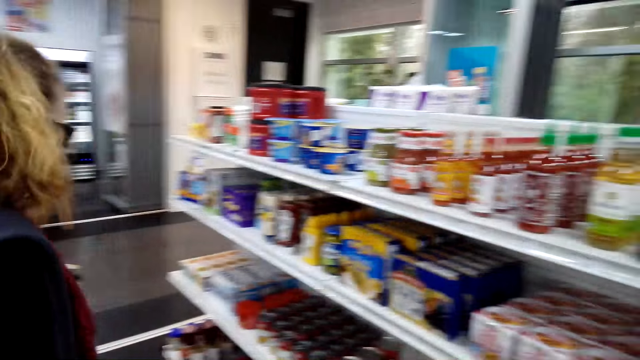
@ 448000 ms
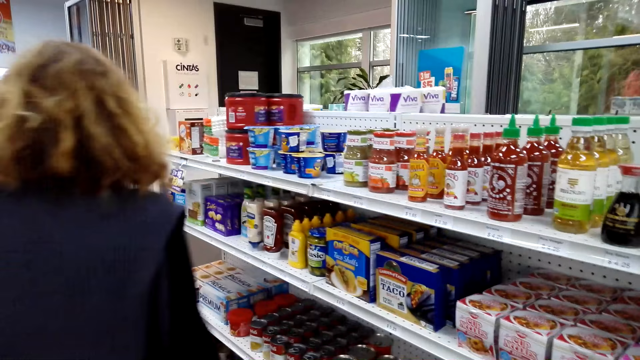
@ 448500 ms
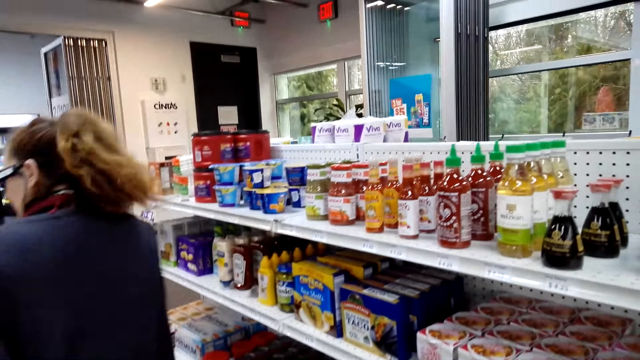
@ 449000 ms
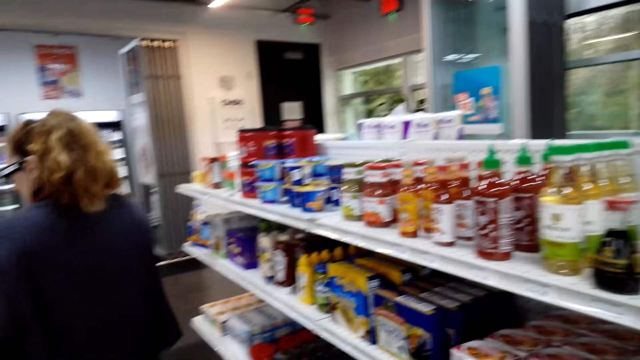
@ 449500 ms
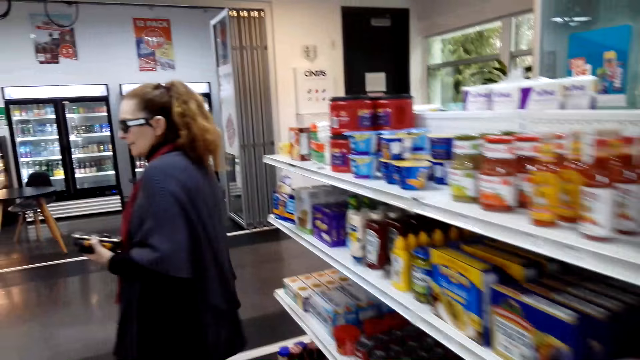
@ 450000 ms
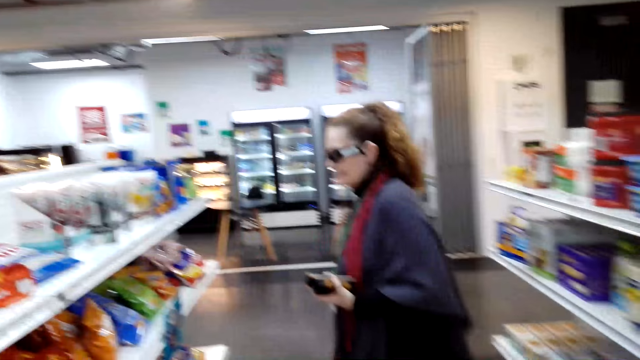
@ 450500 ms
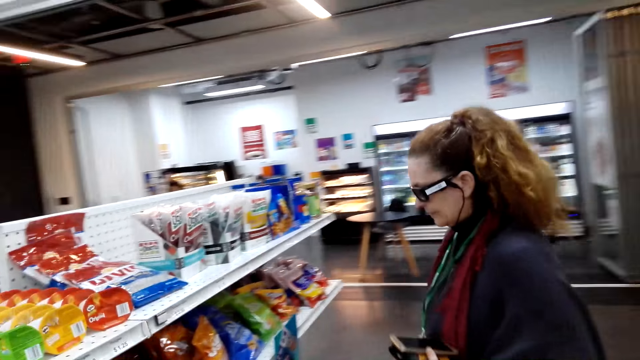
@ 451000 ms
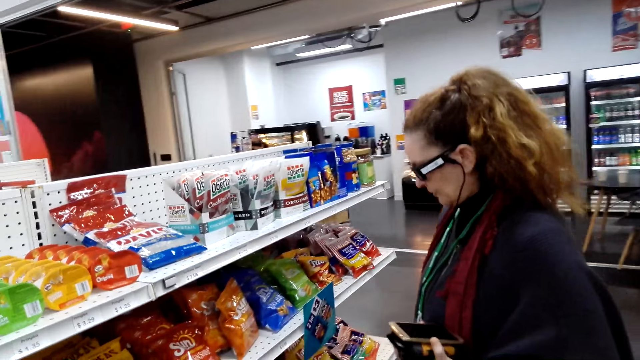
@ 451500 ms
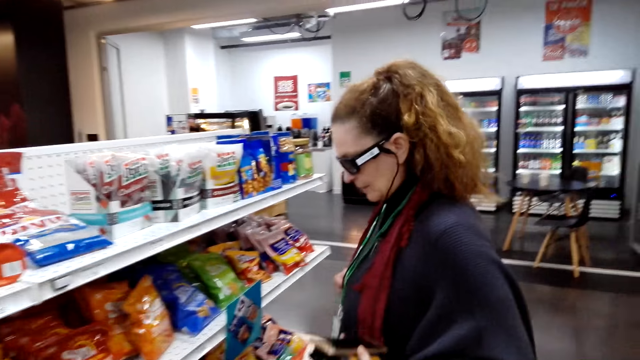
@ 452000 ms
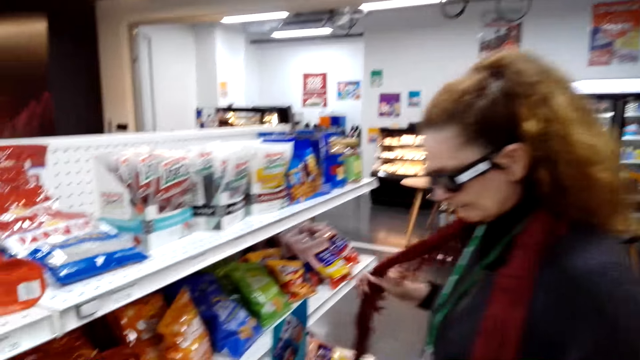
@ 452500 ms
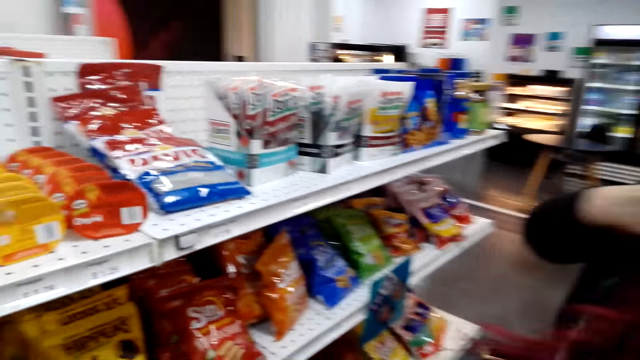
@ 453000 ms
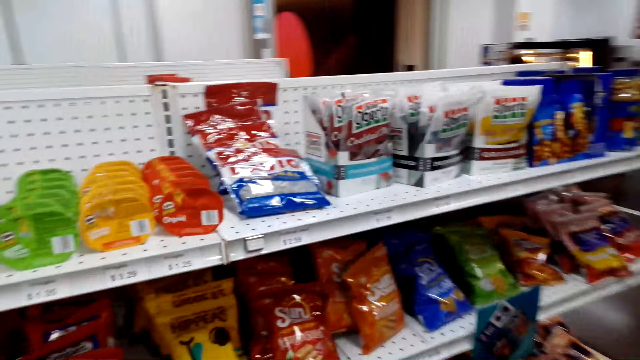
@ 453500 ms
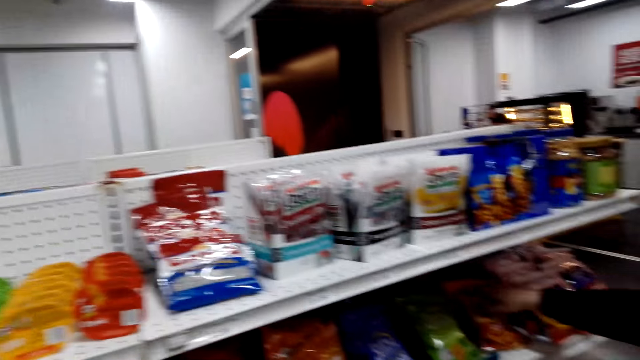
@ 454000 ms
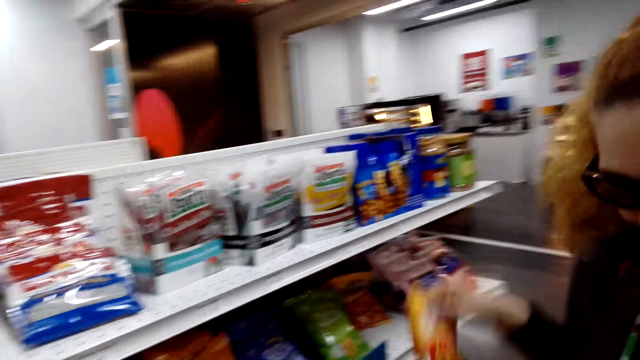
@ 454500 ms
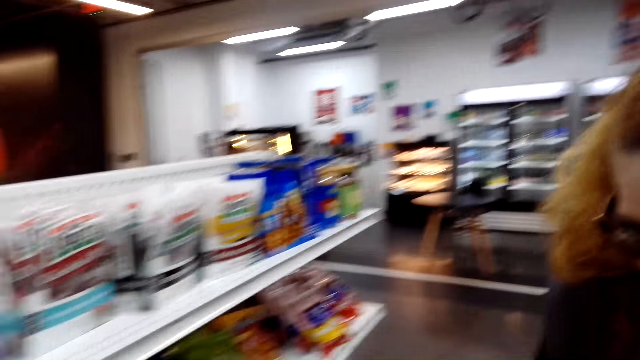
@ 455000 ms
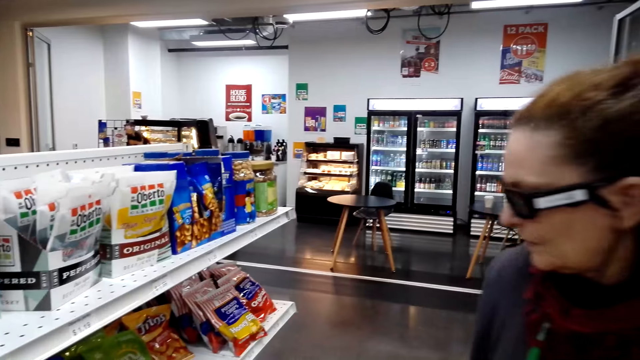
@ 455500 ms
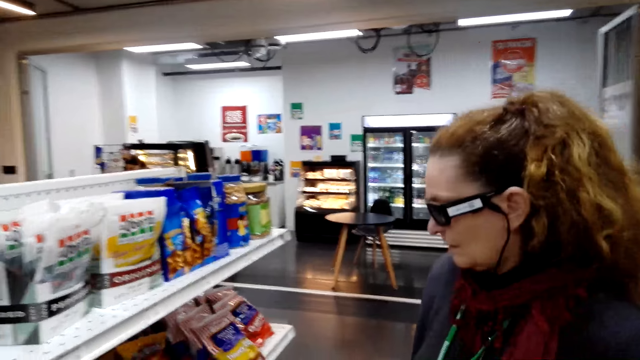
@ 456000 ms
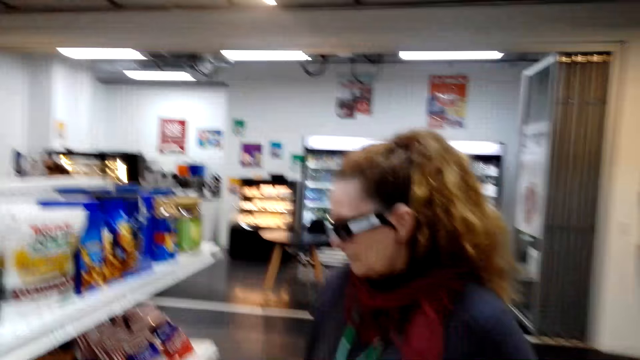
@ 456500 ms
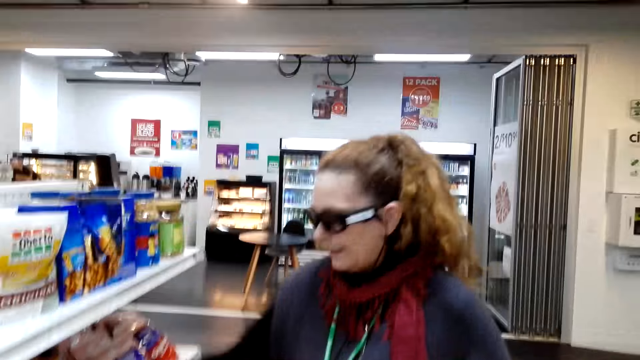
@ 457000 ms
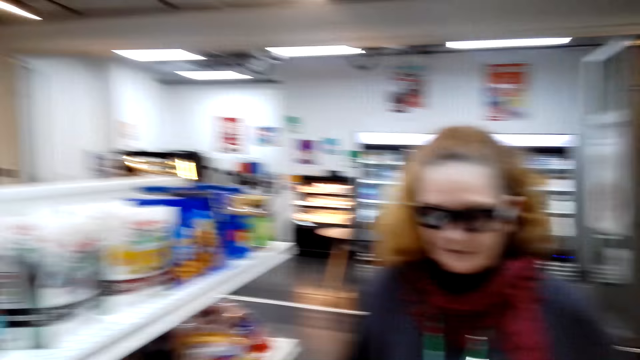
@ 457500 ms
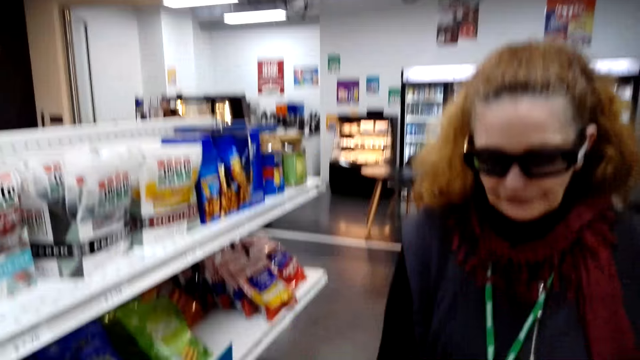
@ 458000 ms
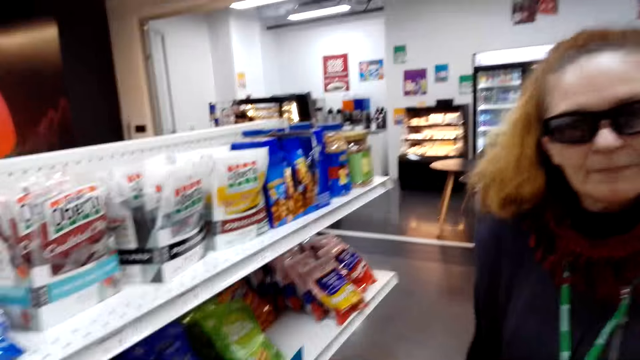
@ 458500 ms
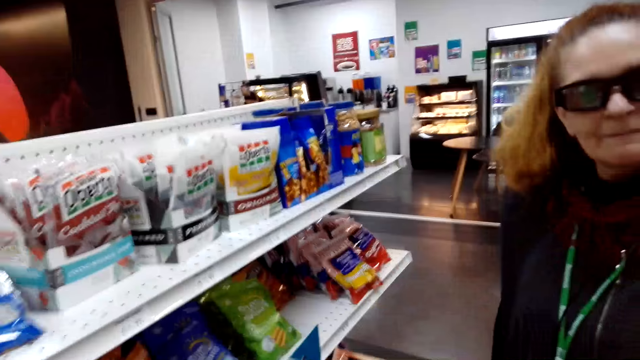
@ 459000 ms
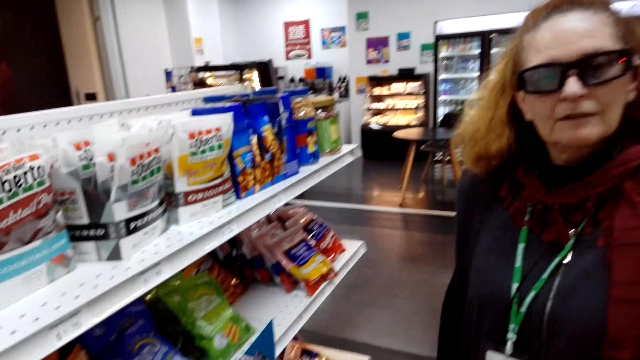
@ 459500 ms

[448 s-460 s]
A woman walks around the mall. The camera wearer converses with the woman. They pick up a packet of something. They converse with the woman.

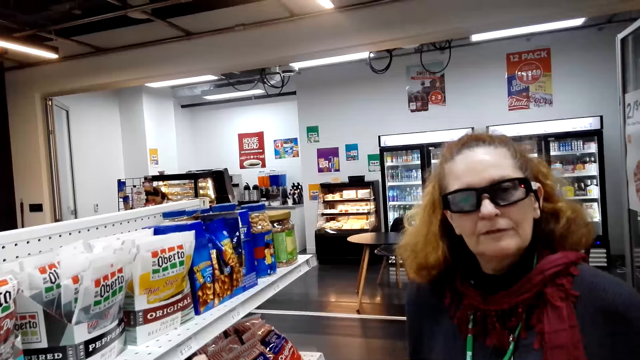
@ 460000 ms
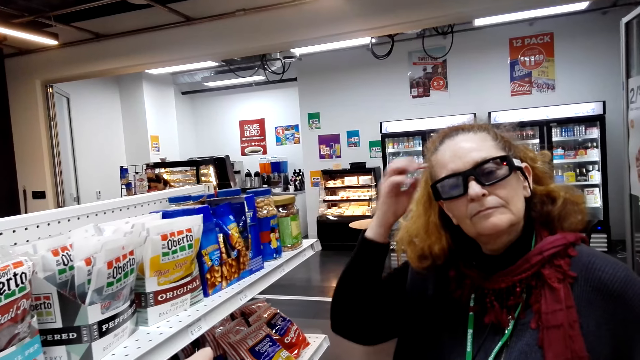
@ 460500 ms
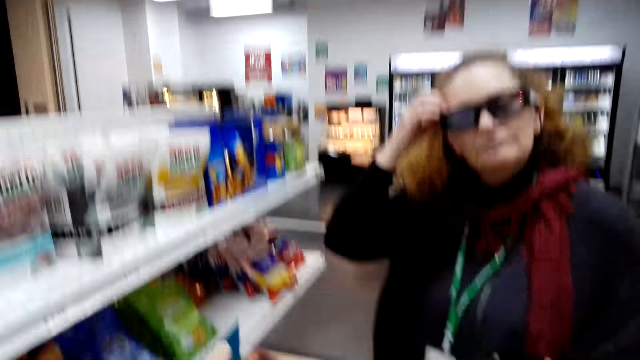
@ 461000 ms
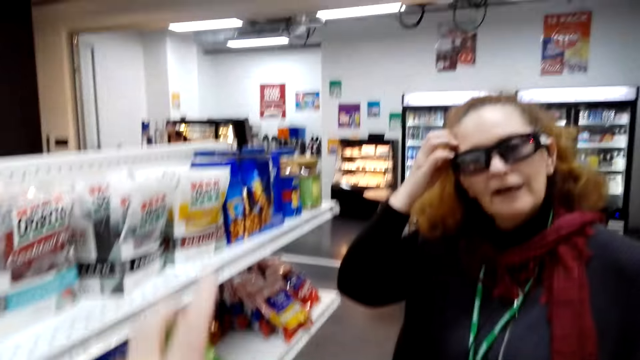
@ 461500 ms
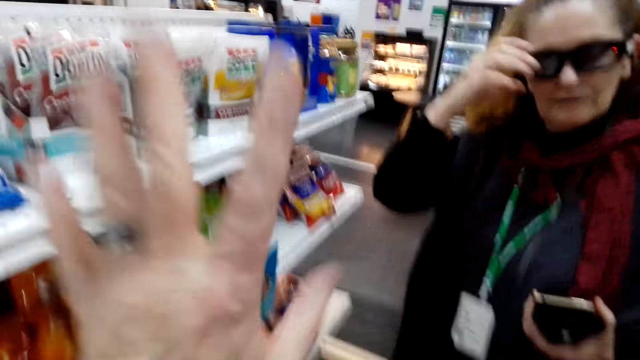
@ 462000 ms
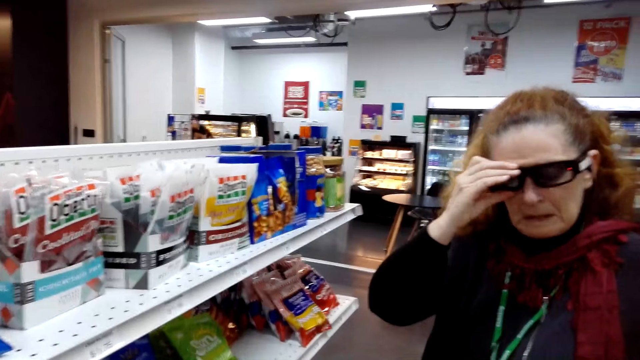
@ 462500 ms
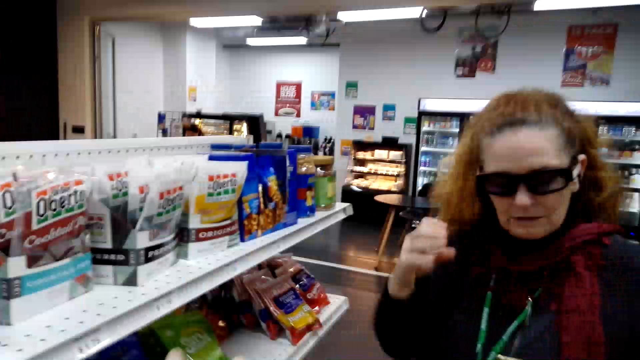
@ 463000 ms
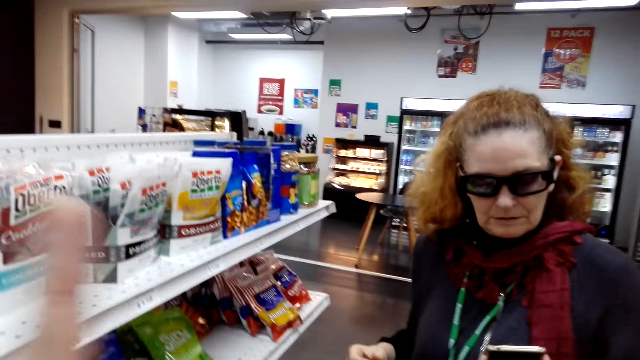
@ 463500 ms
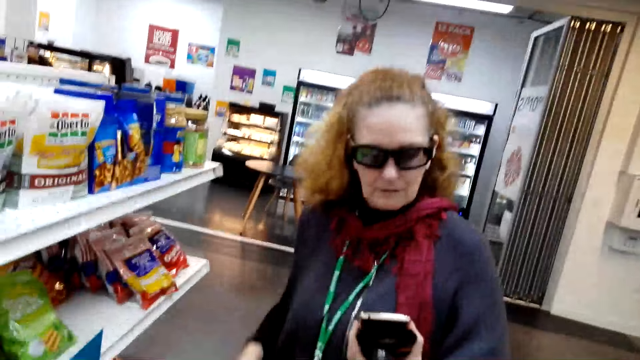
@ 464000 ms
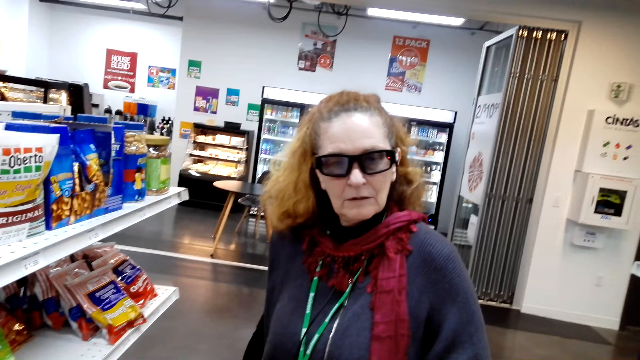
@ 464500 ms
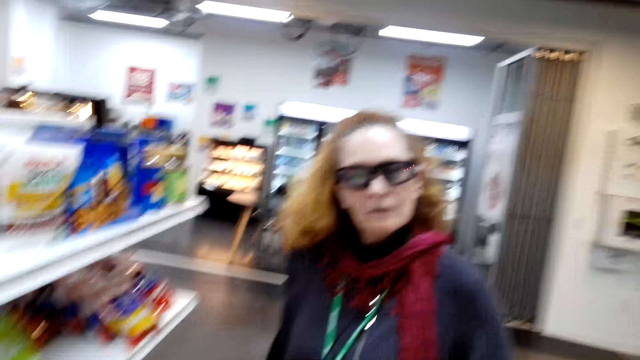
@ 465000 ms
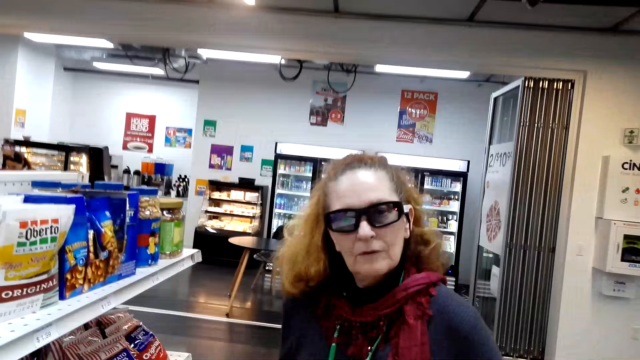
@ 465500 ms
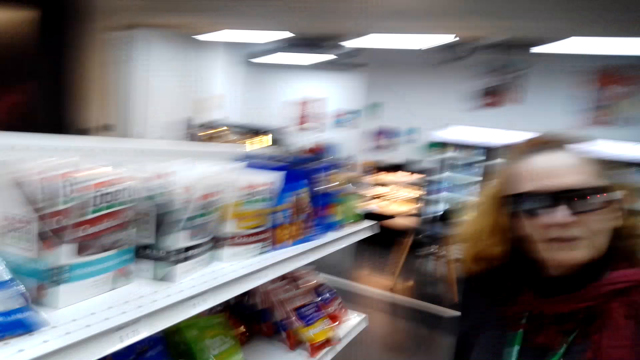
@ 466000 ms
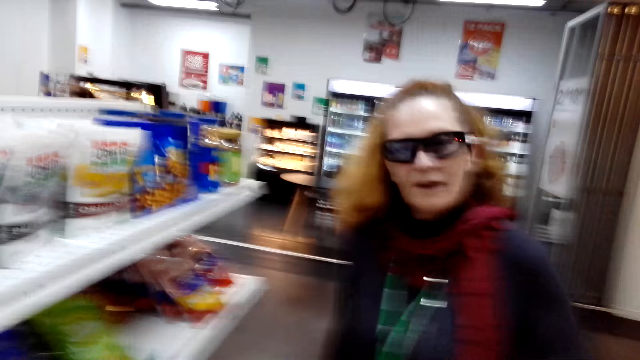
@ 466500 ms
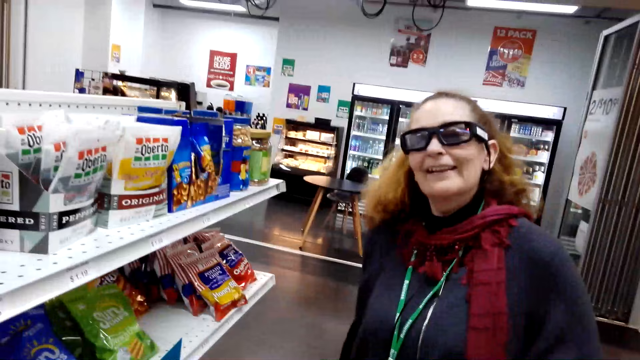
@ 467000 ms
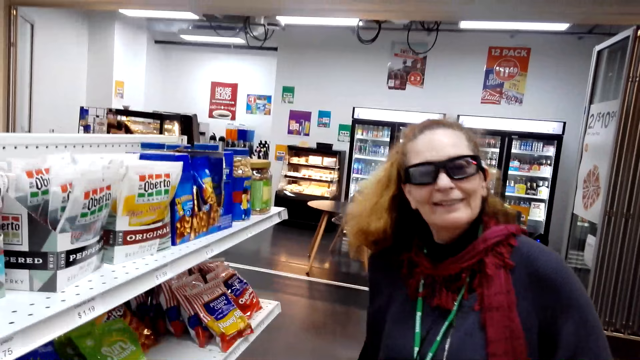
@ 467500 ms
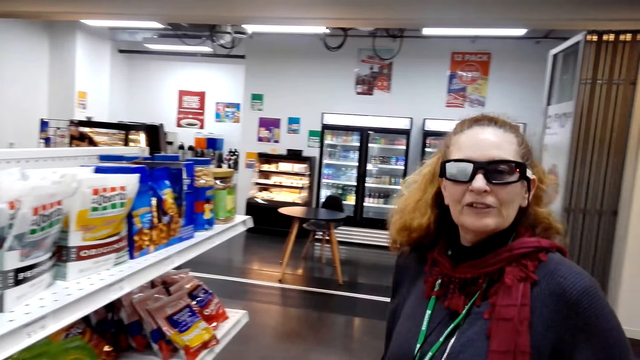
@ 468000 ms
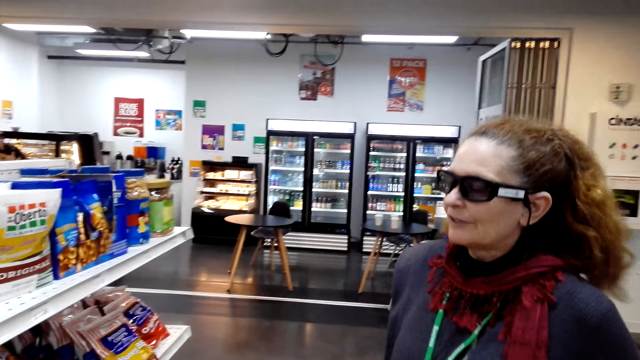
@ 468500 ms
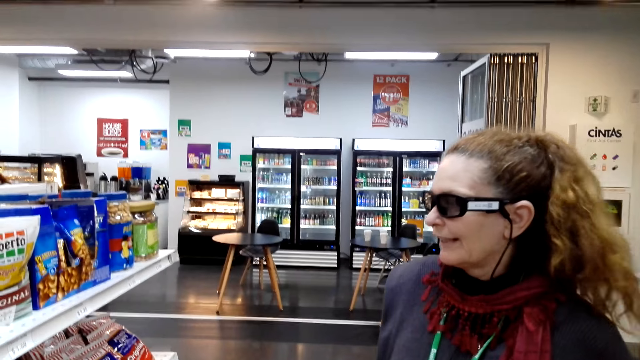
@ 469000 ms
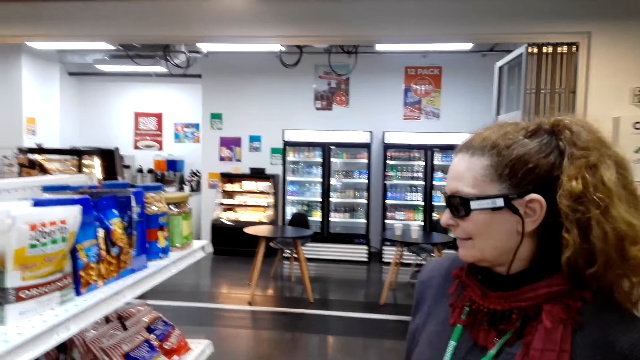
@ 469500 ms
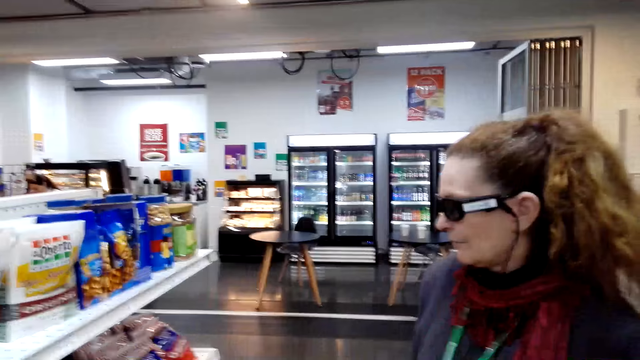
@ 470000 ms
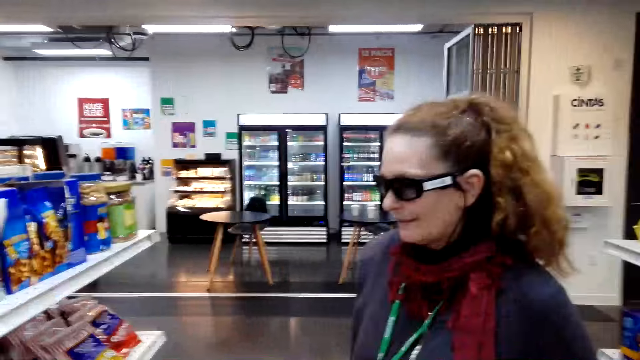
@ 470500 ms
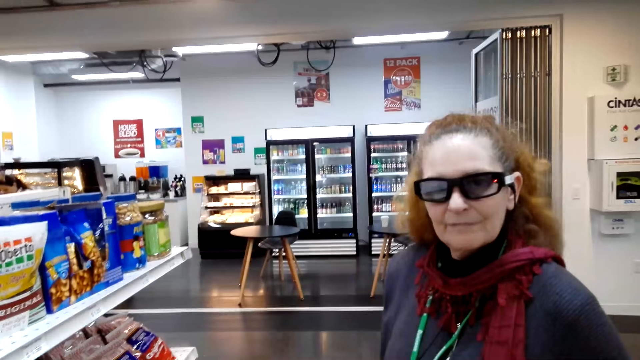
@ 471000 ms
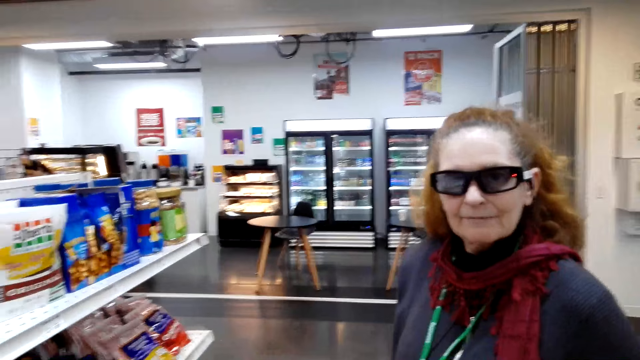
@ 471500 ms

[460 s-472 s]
The camera wearer carries his hands up. He converses with a woman.
